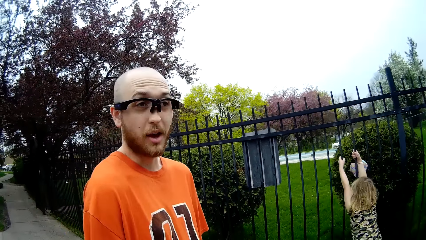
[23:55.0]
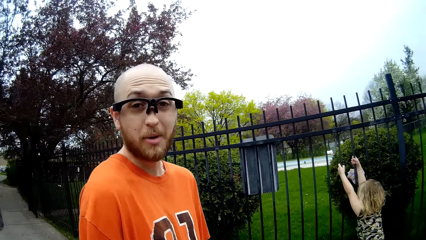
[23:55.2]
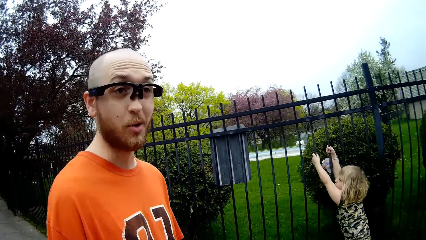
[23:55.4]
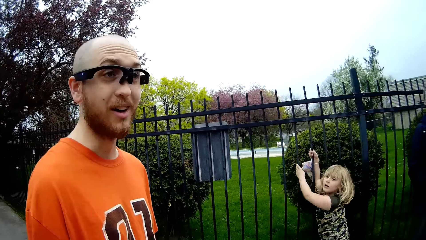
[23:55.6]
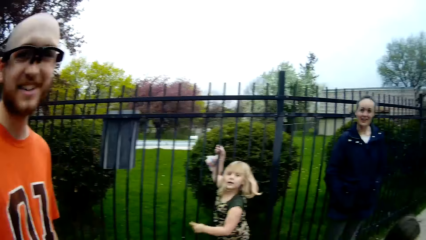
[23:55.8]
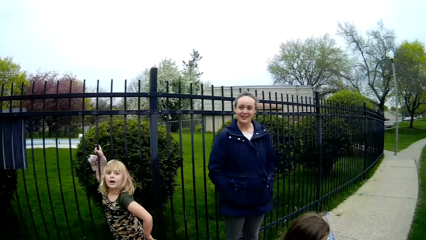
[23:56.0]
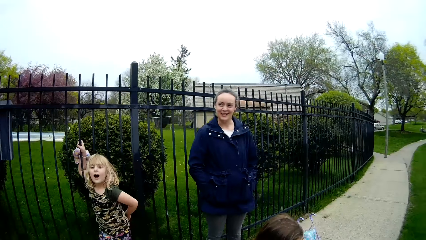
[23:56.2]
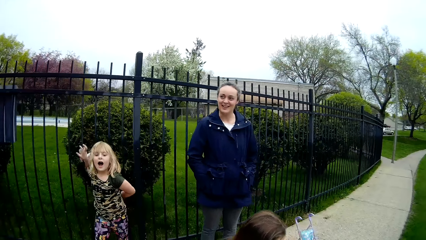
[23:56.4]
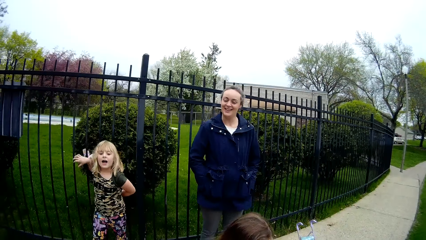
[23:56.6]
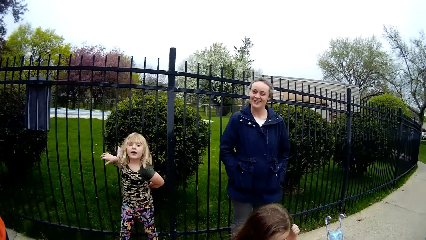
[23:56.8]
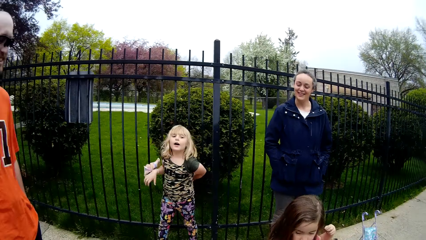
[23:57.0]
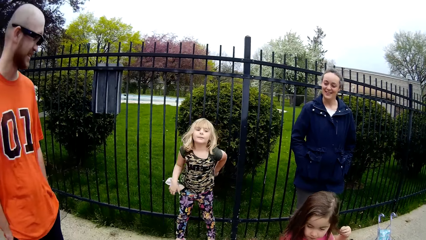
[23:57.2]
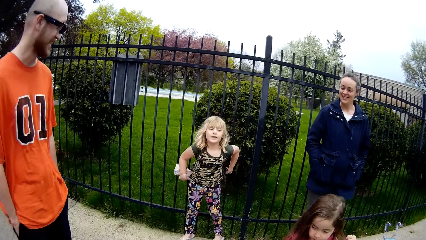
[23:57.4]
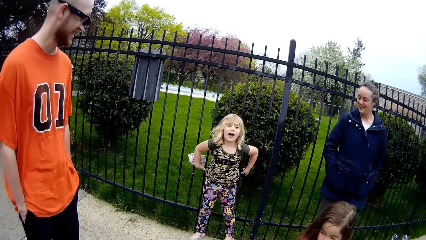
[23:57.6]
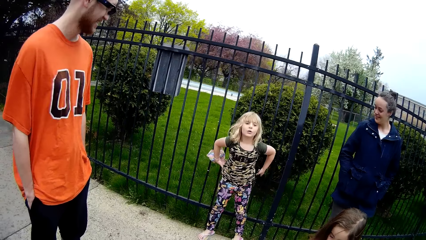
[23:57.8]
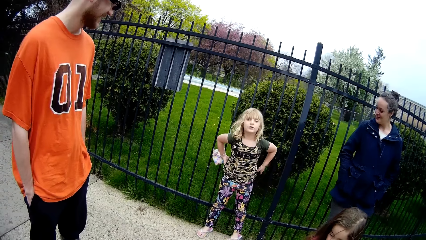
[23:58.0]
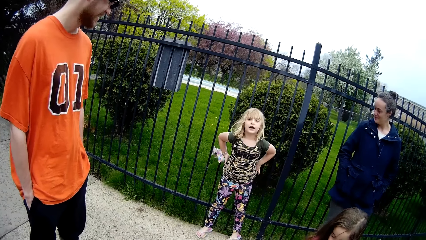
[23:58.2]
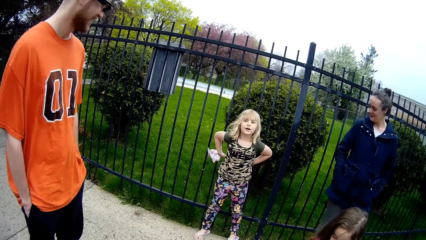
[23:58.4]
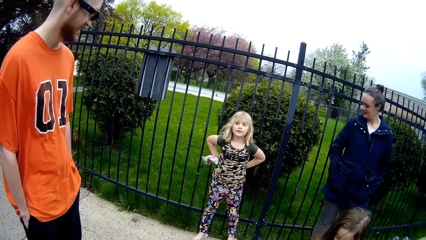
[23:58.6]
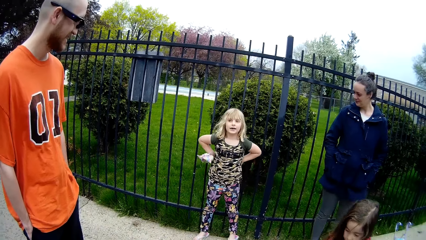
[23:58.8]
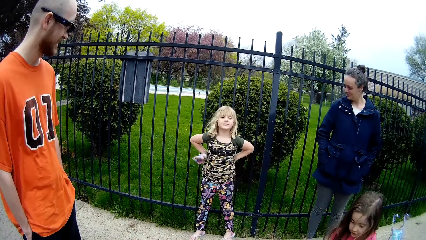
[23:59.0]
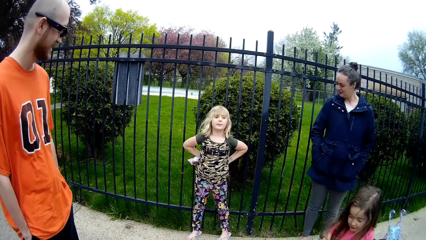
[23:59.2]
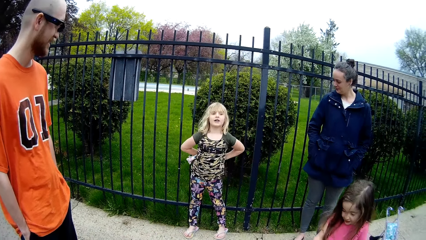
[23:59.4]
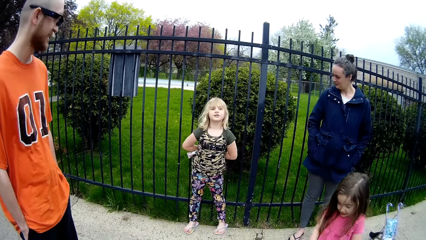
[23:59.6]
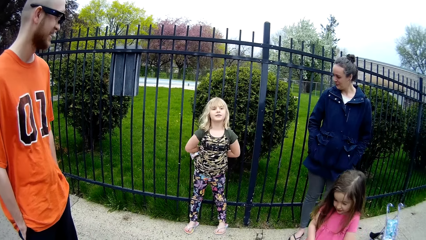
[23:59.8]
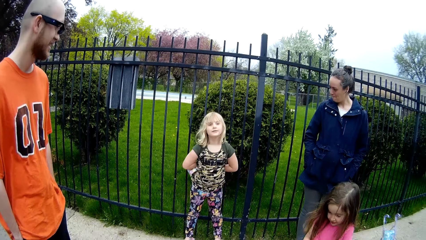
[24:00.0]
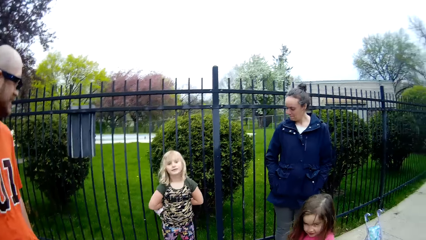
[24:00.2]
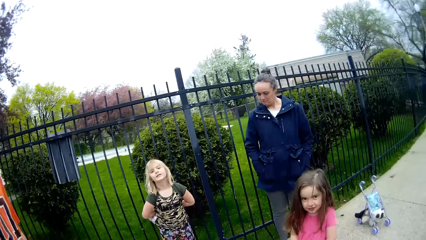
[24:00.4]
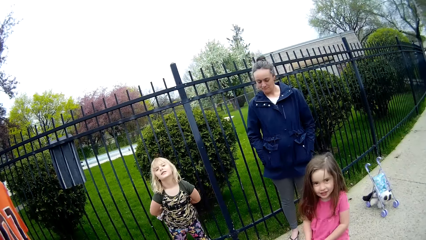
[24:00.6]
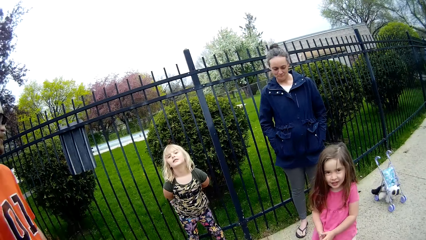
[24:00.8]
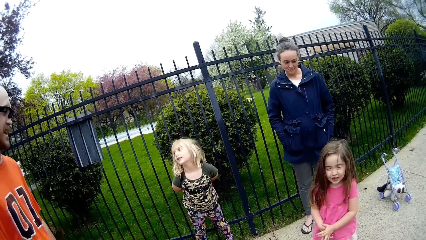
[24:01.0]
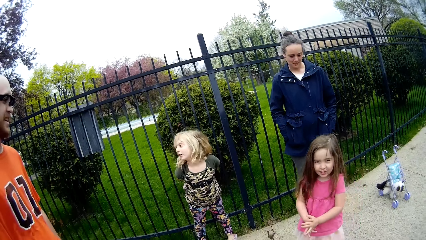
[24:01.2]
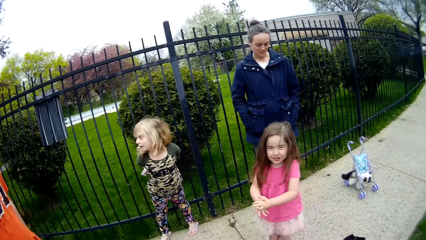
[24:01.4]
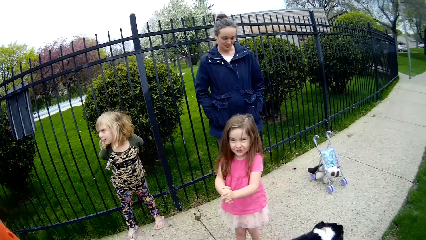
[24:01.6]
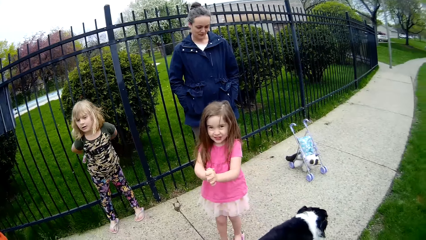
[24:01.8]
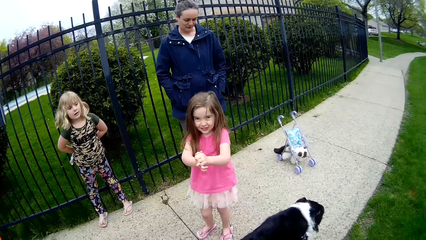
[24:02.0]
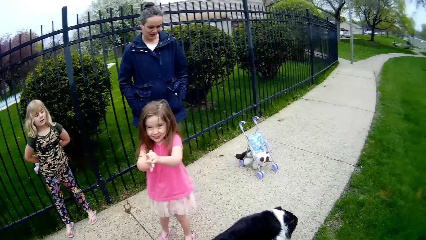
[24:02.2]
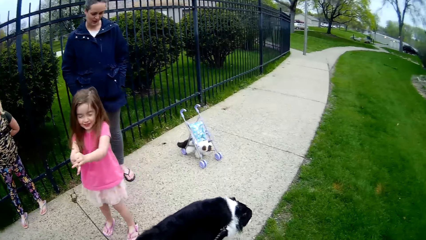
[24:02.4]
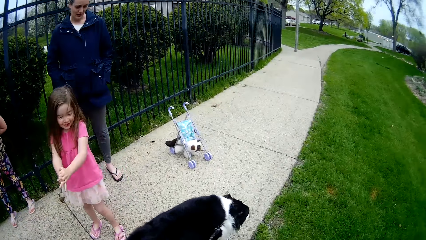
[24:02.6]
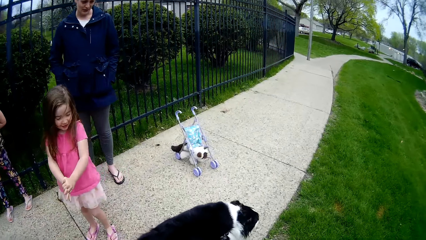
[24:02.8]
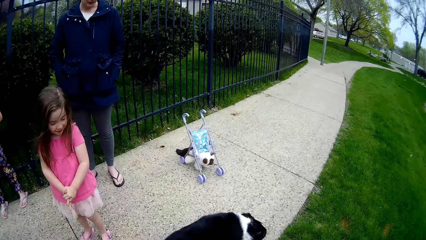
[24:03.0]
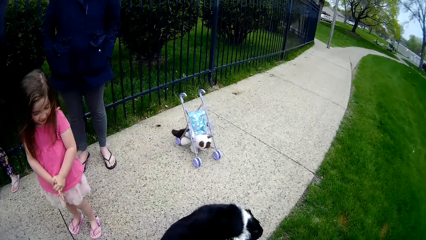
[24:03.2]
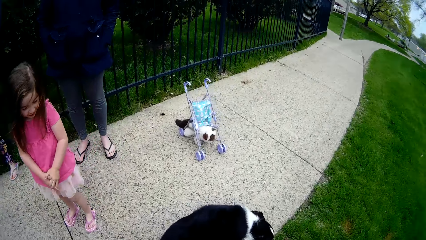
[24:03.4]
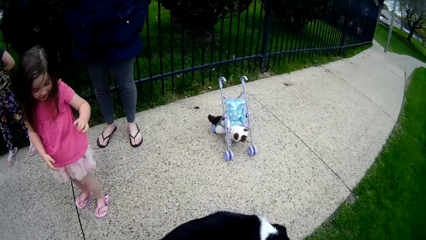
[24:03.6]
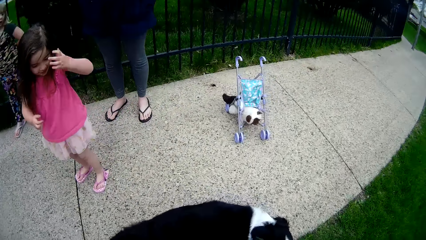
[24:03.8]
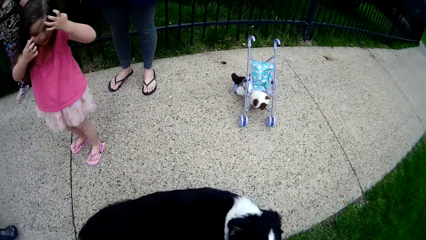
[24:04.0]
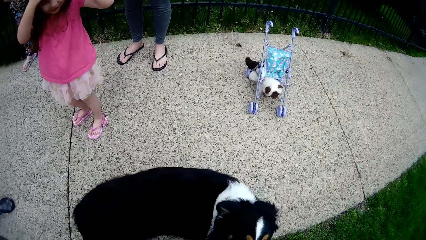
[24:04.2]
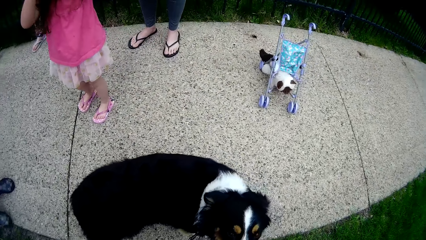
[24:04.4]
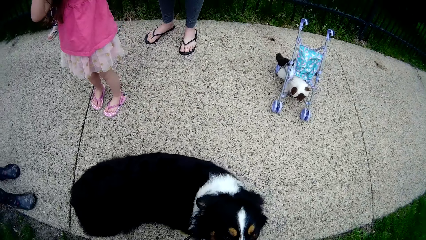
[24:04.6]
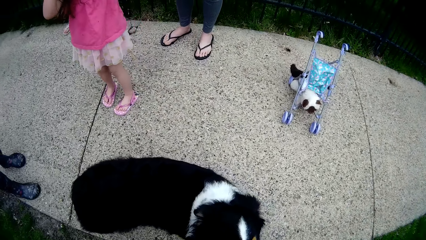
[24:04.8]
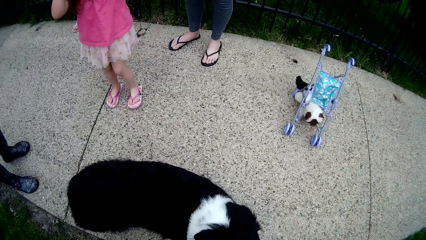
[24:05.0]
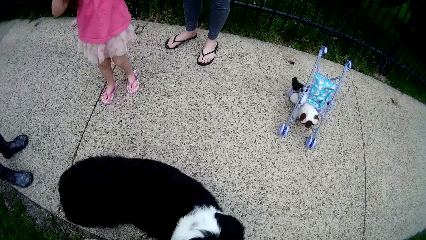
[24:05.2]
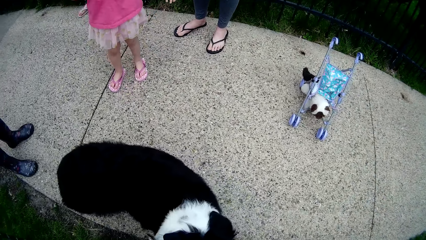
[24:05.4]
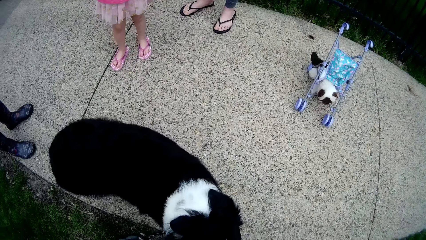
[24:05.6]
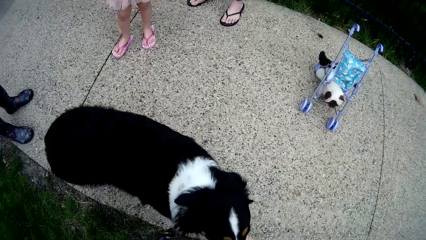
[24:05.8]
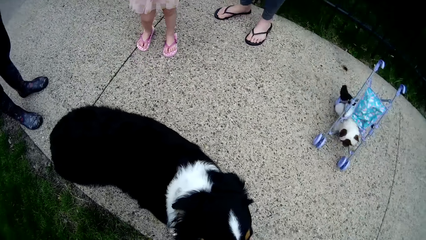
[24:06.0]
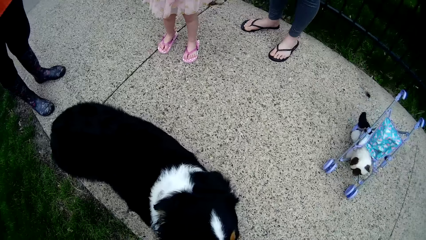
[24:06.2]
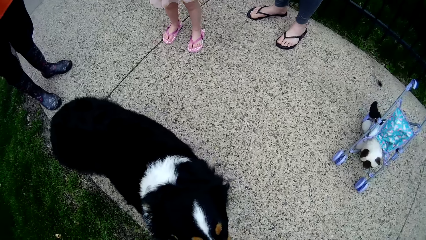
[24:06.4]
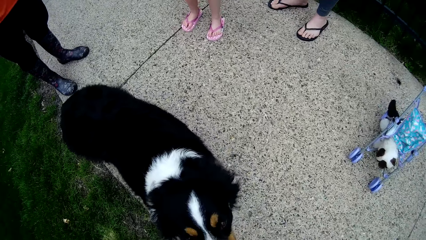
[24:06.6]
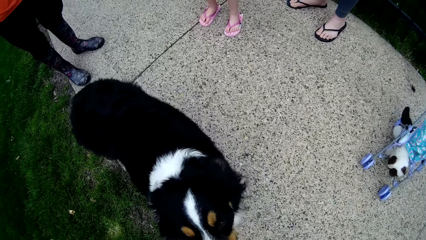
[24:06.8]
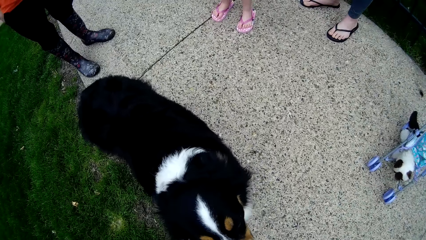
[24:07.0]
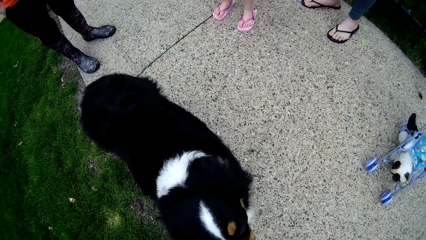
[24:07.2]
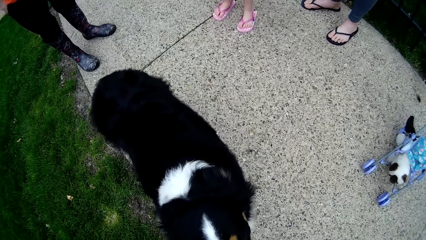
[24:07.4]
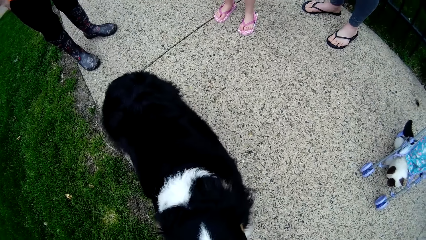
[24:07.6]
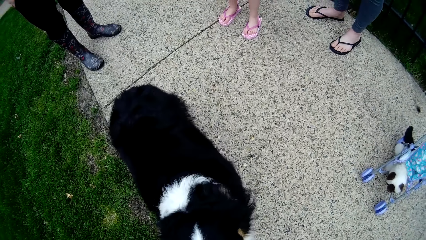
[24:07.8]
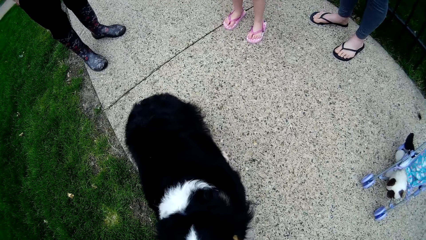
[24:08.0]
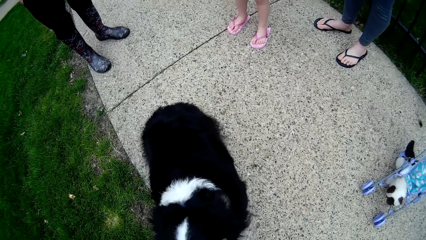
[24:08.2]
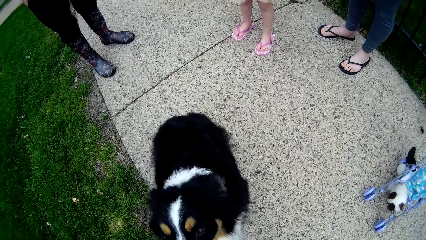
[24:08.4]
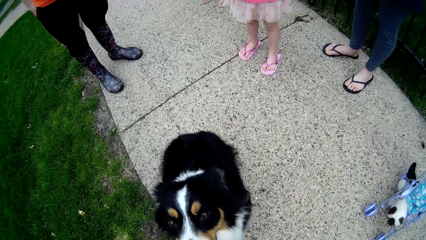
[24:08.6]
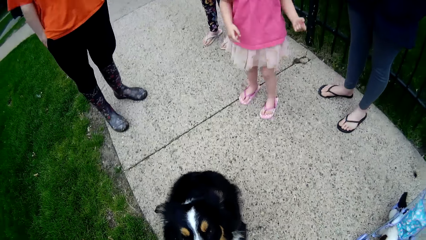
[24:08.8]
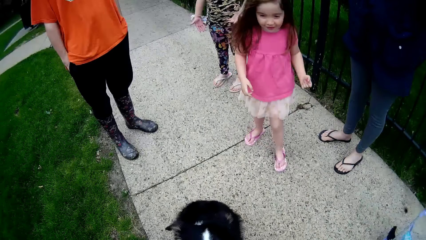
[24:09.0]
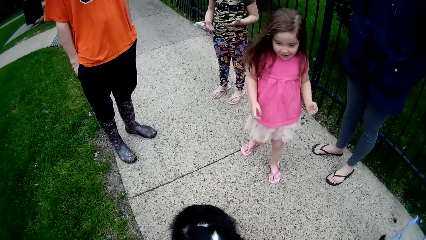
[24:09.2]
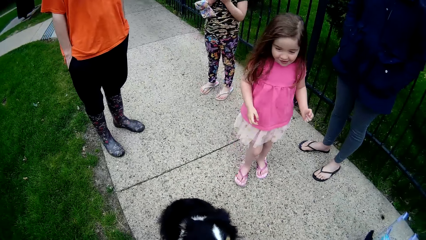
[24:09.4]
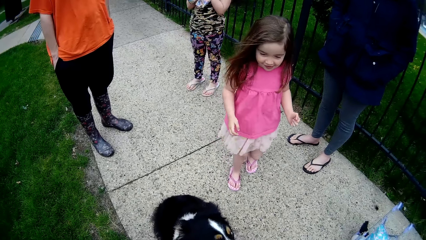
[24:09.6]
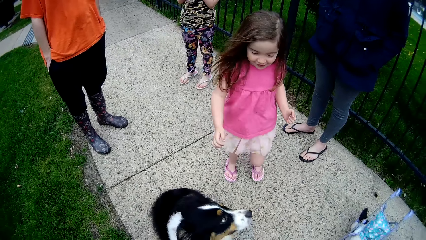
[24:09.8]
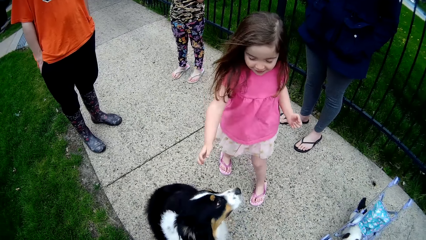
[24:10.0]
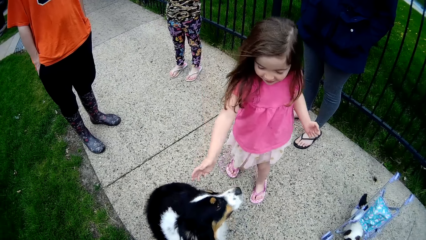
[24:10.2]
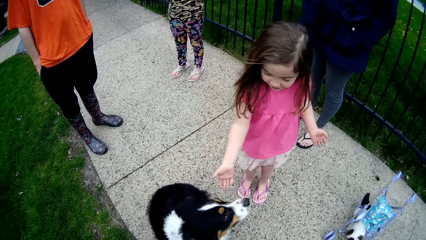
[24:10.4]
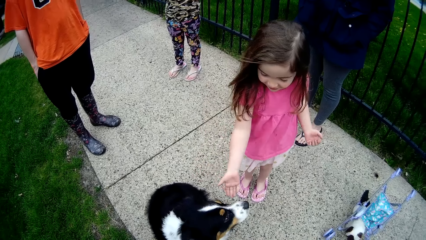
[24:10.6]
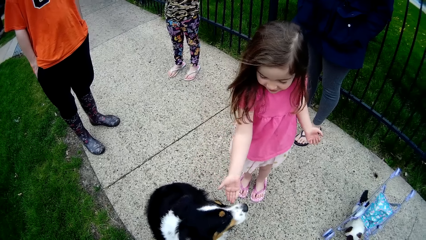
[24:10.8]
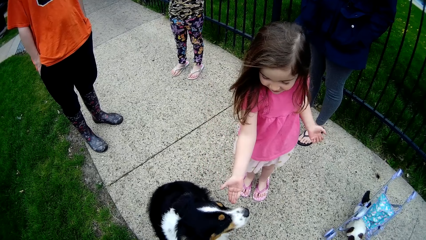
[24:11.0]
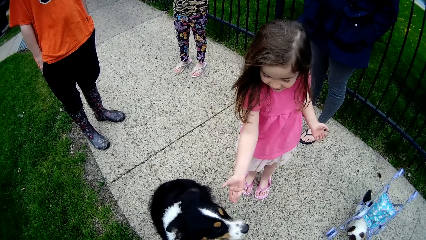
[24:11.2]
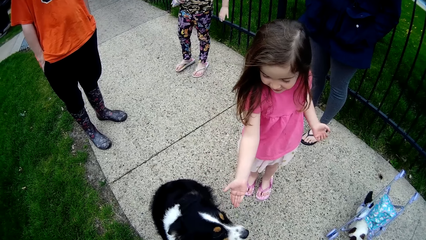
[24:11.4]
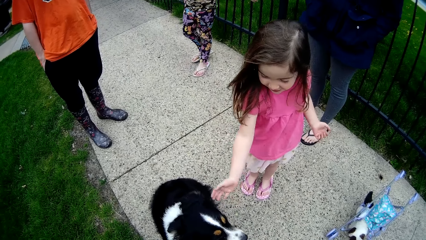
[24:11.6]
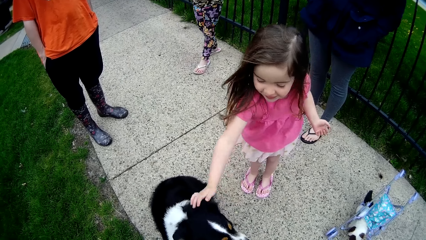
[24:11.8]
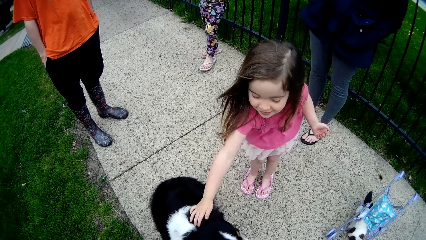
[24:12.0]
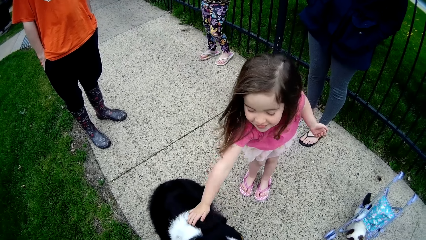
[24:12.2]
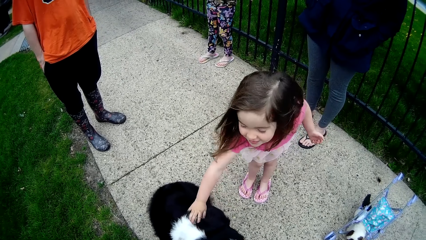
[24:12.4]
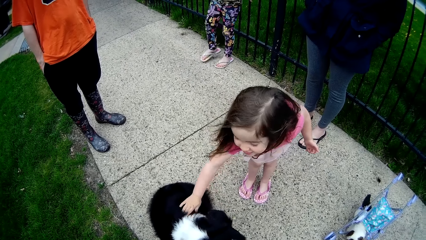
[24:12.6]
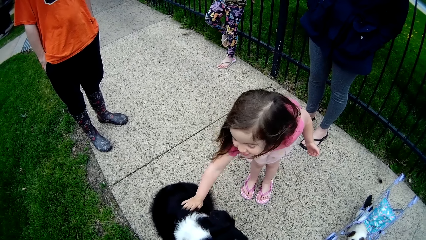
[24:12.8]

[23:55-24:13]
The camera wearer interacts with a girl. A baby talks to people. The camera wearer interacts with another girl. They interact with a dog. Another baby plays with the dog. The other girl touches the dog with her right hand.
